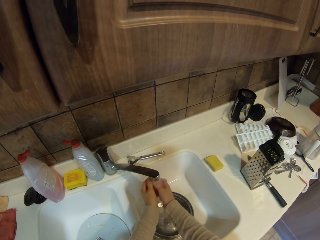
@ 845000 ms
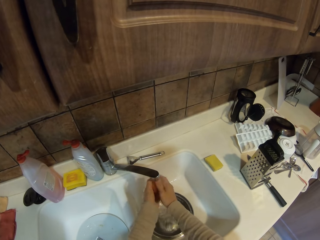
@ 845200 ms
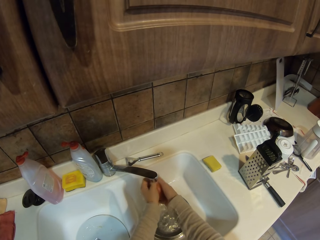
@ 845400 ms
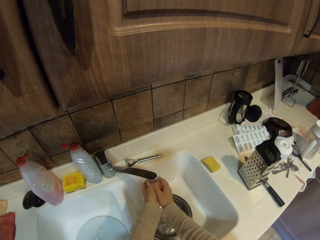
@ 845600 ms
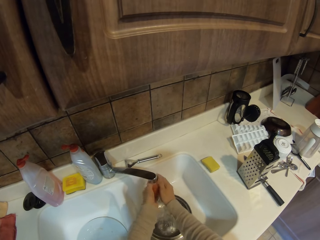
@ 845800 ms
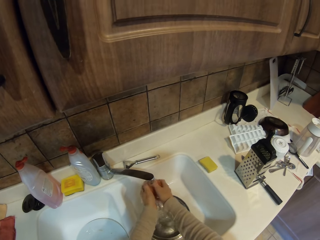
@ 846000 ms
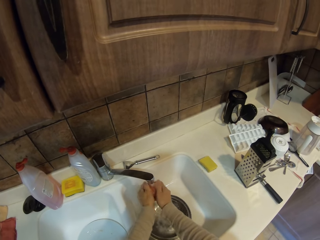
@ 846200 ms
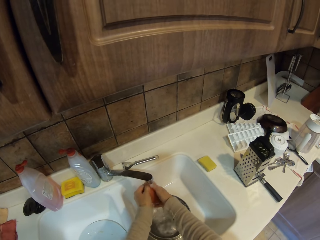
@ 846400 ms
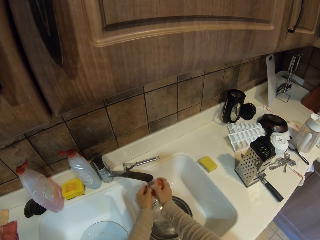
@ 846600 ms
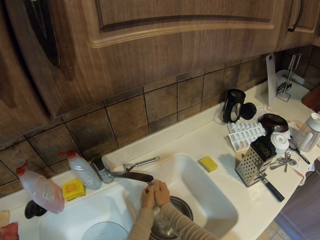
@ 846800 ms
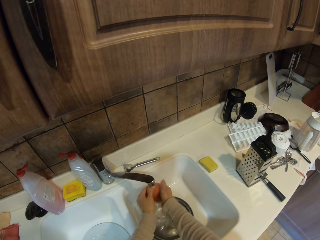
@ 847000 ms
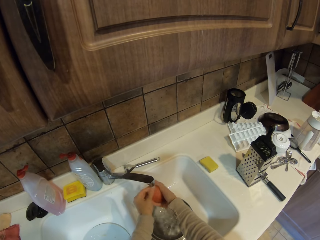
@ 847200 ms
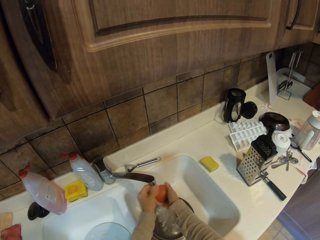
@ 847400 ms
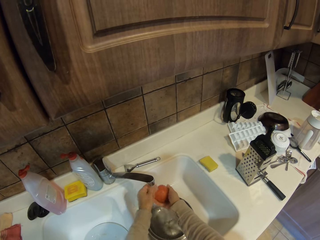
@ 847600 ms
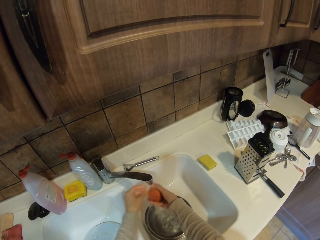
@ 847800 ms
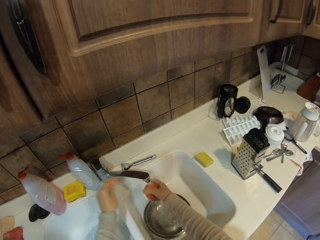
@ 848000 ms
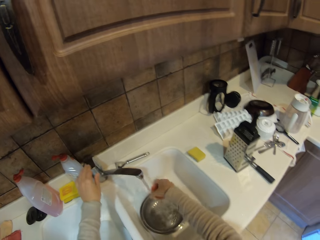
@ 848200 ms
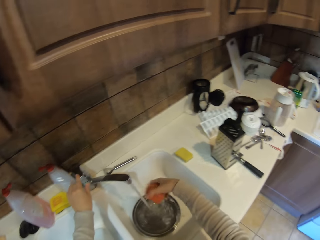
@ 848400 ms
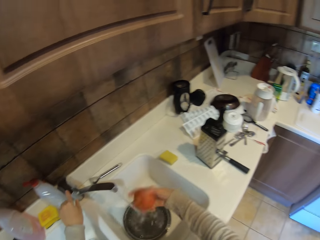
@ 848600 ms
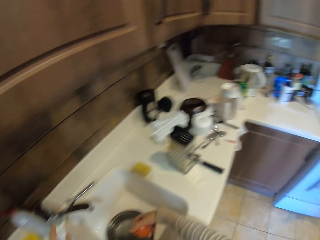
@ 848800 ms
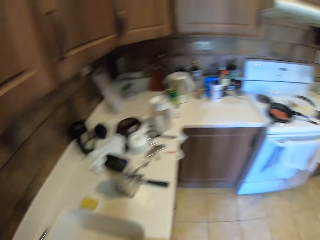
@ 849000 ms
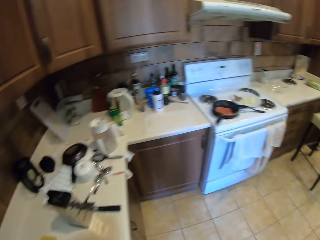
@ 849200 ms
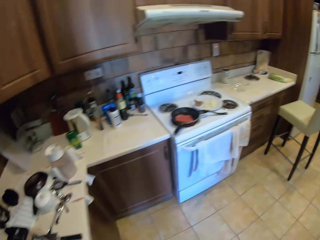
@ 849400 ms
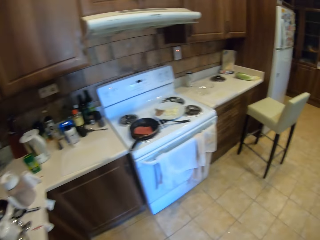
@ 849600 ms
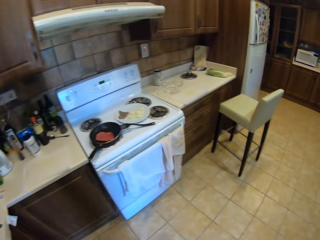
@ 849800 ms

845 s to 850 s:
The camera wearer turns off the tap. They step forward.

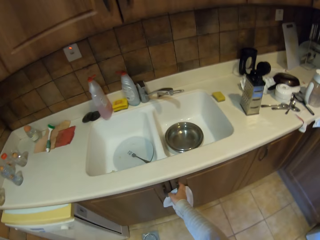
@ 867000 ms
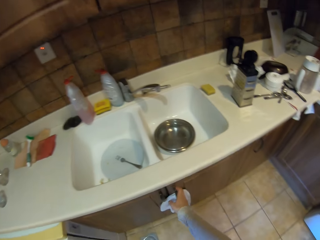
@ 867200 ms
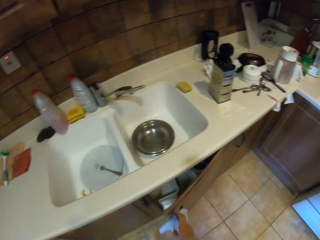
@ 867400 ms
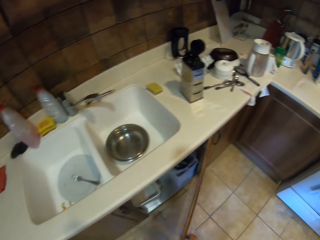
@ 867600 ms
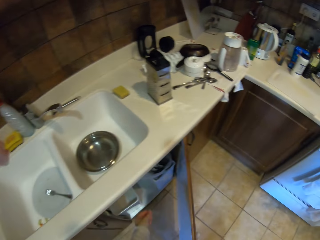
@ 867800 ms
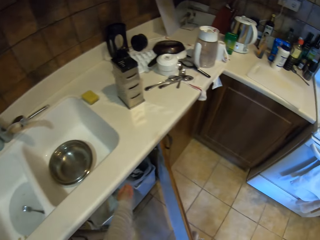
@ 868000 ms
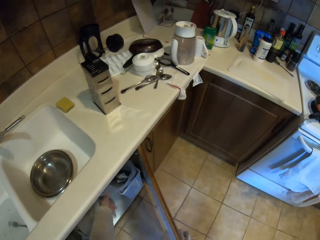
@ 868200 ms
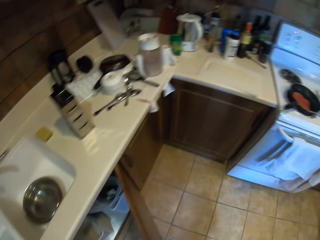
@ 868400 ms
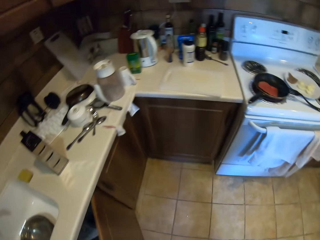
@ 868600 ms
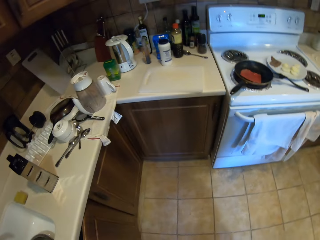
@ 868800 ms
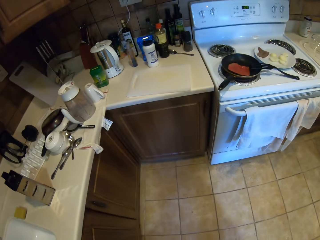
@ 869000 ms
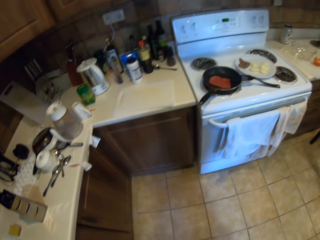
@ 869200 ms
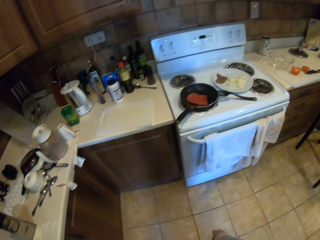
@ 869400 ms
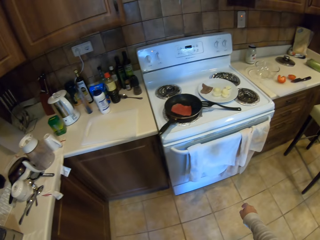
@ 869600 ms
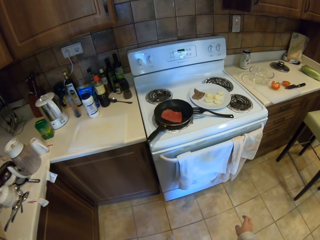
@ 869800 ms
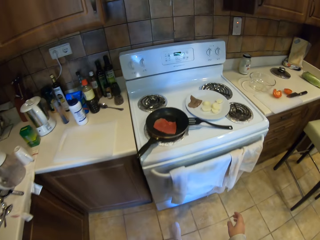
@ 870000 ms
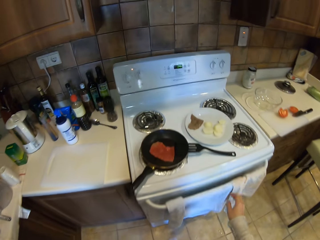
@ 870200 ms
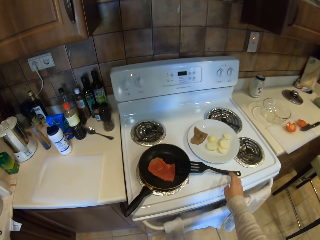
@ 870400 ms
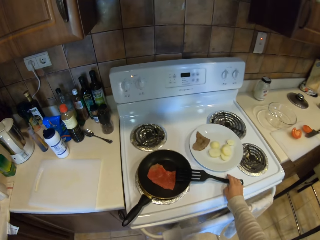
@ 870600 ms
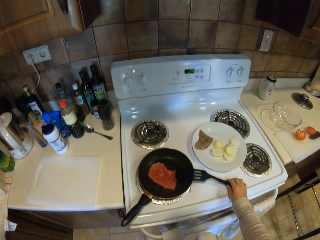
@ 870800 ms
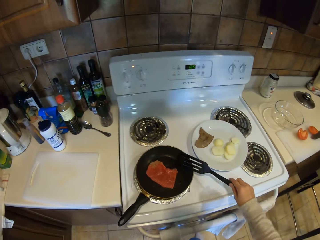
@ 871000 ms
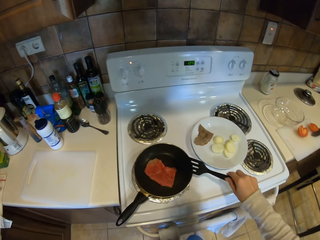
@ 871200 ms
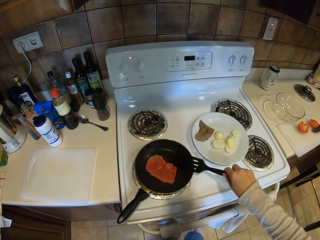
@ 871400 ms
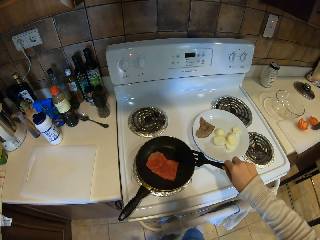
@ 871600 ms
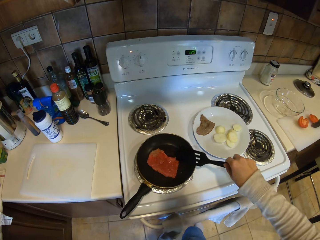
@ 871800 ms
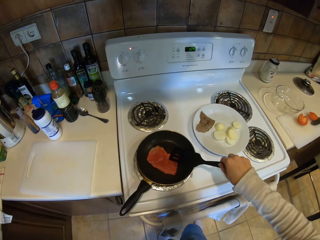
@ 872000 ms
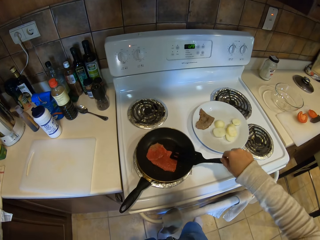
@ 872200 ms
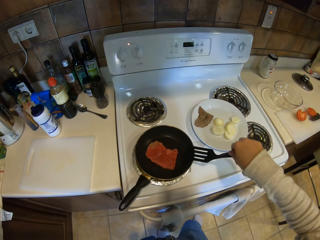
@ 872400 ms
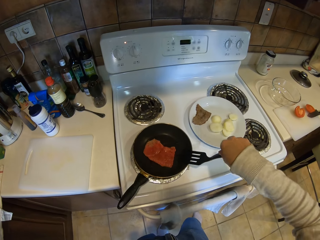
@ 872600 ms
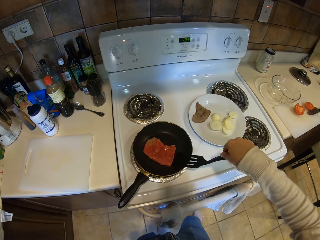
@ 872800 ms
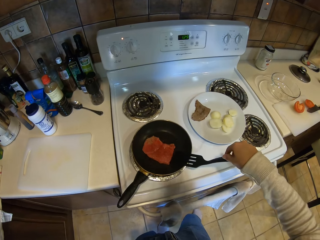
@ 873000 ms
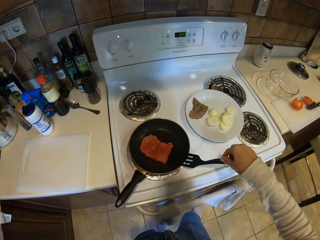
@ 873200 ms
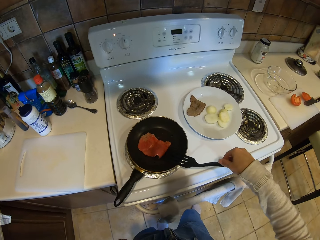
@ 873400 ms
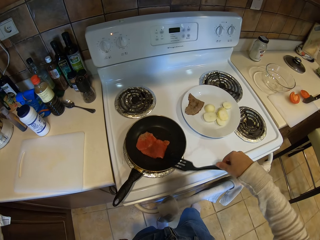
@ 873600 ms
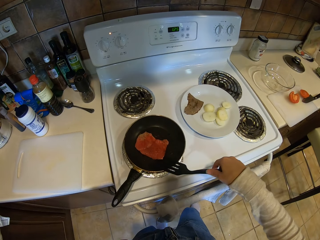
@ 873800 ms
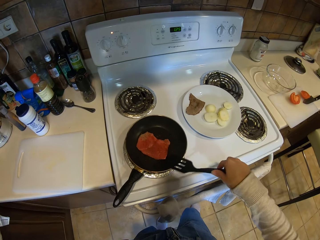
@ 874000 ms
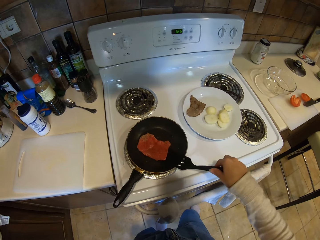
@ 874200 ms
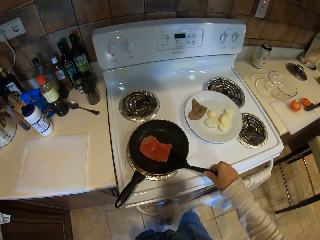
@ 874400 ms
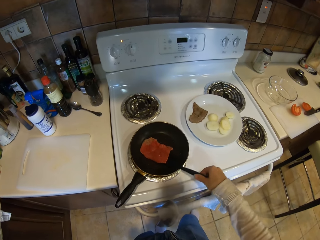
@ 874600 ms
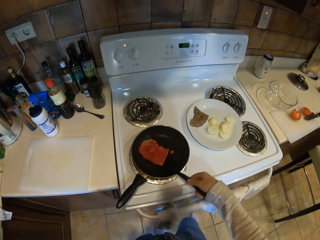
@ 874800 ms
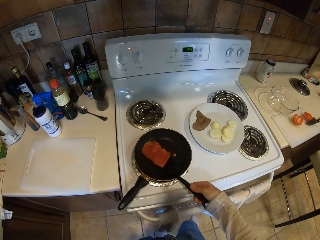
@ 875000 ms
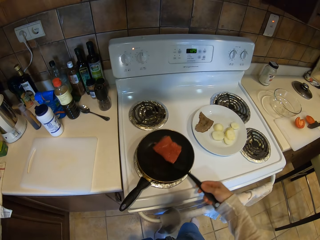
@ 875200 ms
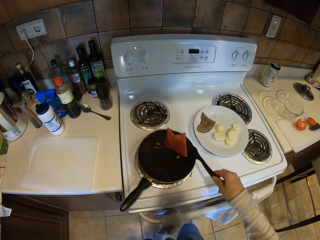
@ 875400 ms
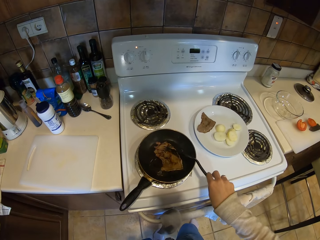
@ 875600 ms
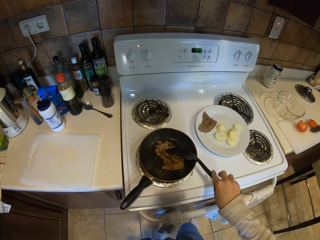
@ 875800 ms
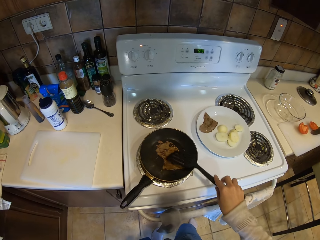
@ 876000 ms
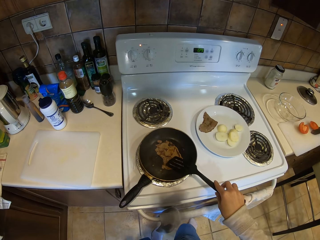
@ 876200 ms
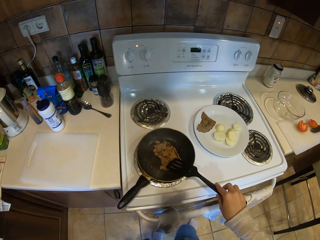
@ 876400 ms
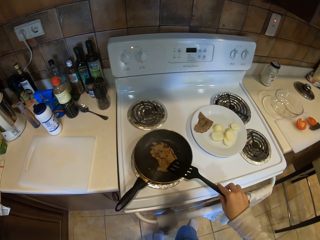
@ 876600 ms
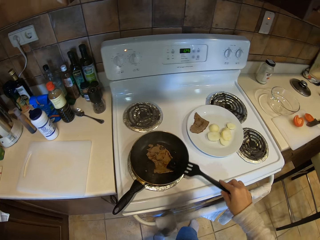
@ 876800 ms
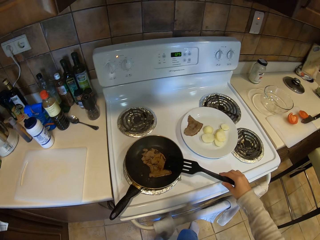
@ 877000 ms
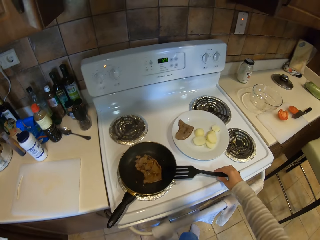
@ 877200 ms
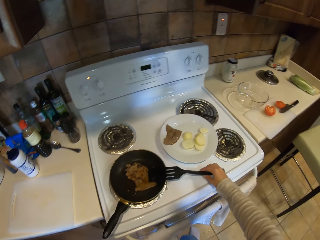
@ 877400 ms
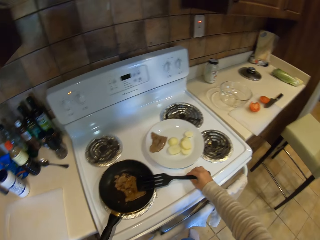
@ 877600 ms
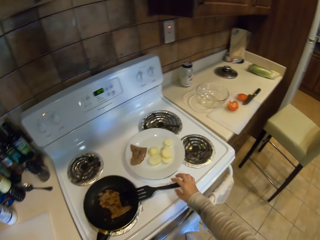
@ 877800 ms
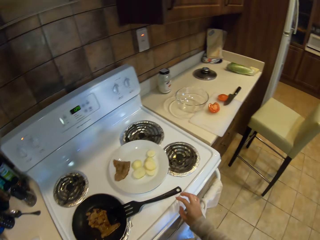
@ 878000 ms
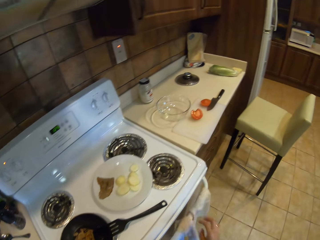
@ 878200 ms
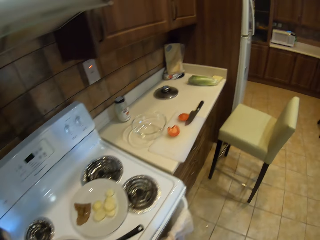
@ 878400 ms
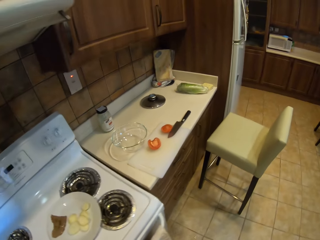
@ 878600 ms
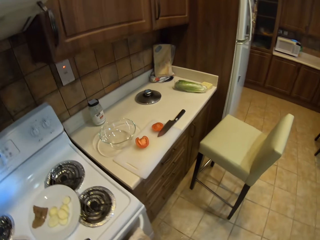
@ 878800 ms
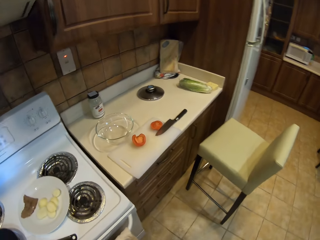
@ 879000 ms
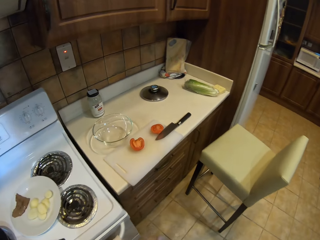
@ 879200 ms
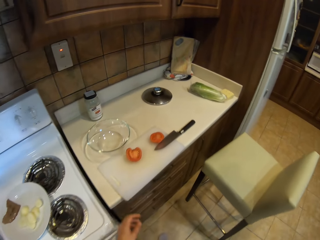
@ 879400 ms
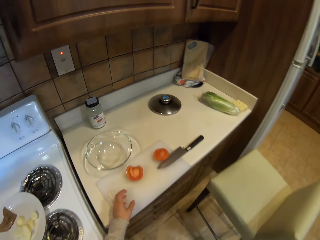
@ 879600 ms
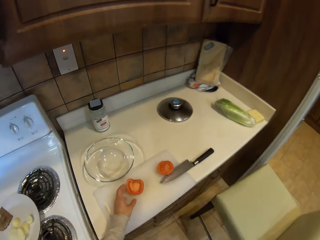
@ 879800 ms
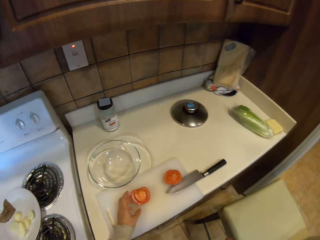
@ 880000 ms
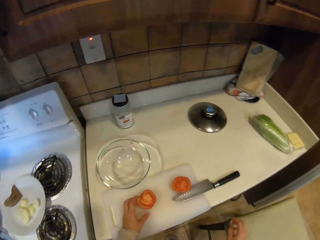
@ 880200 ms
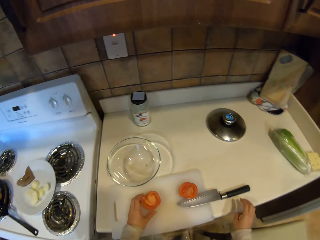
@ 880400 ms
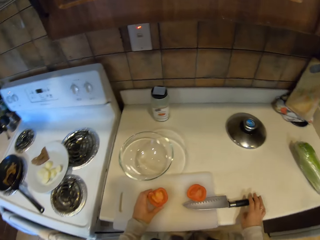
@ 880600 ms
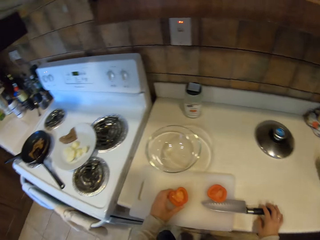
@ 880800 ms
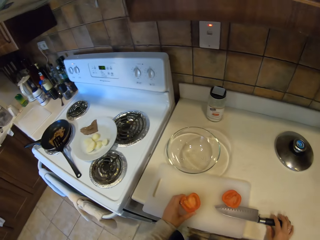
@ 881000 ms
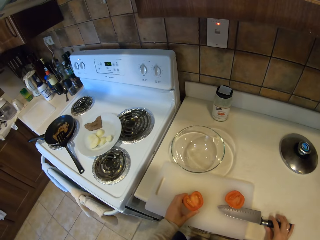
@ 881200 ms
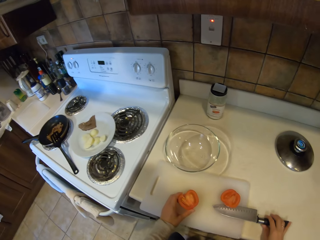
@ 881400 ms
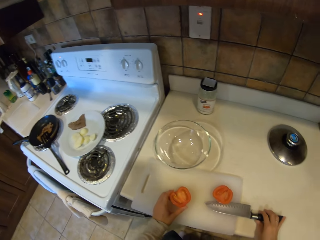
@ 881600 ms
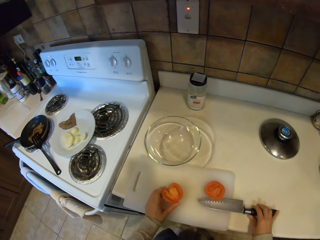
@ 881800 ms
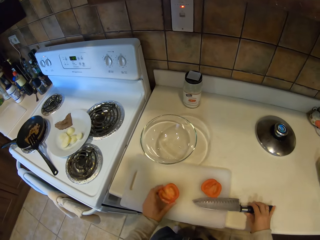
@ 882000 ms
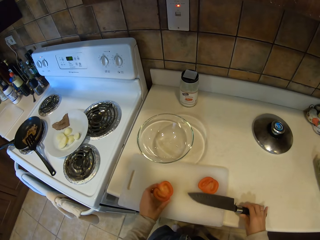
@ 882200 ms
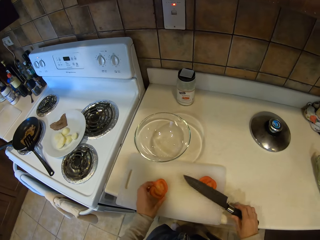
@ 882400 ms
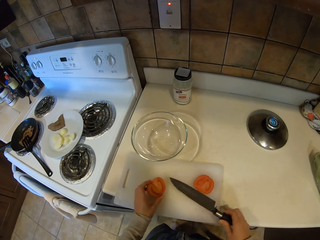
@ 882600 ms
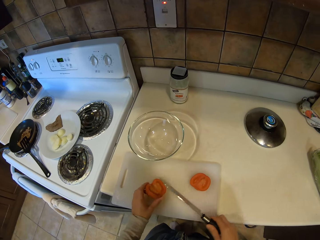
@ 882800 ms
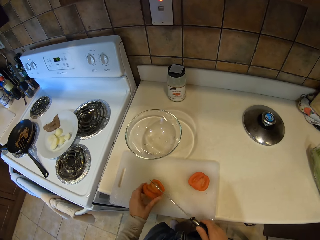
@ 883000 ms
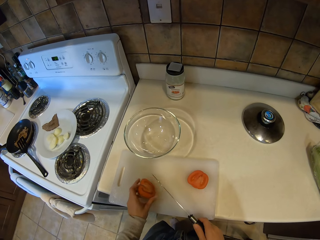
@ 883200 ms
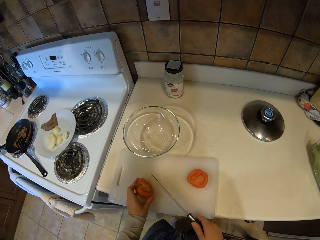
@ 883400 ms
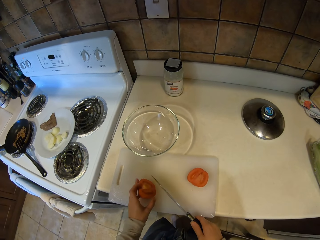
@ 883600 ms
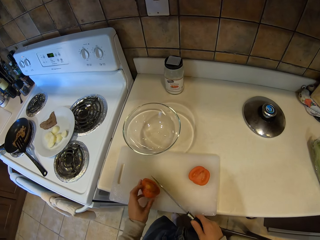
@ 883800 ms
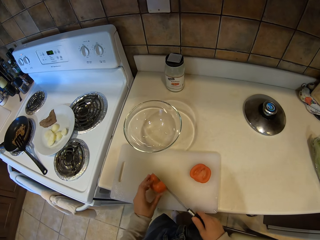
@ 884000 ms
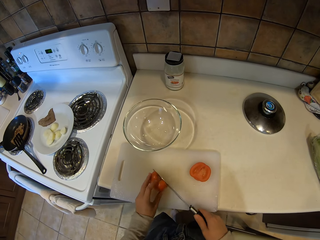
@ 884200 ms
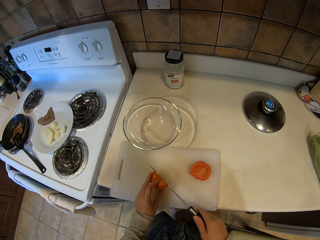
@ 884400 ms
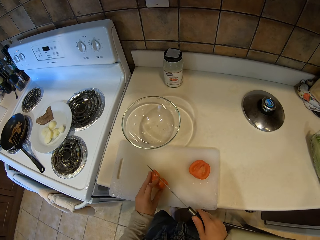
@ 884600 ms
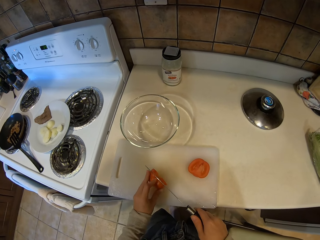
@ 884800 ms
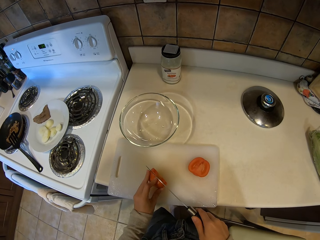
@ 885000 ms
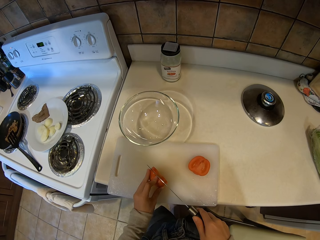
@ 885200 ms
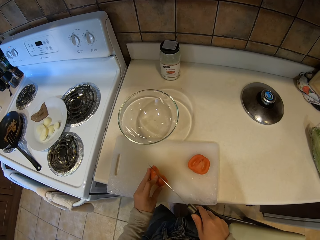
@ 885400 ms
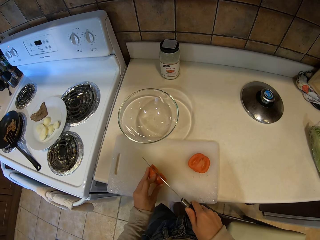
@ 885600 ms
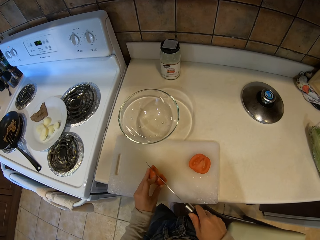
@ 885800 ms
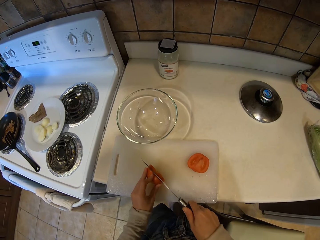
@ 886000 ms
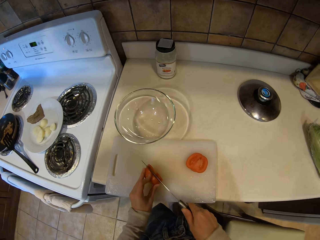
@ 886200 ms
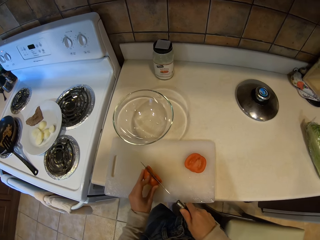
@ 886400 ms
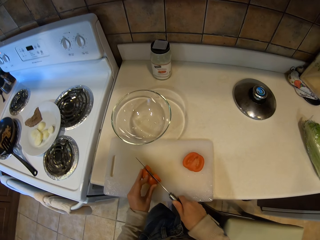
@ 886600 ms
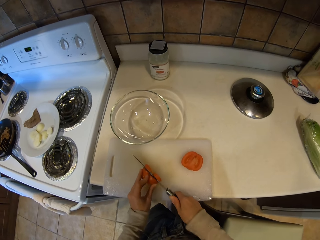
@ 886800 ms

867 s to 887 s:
The camera wearer opens the cabinet door. They pick up something and put something in the cabinet. They close the cabinet door. They step forward. They pick up the spoon. They cook the meat. They turn the meat with the spoon. They put the spoon on the pan. They step forward. They pick up the tomato. They pick up the knife. They cut the tomato with the knife.
